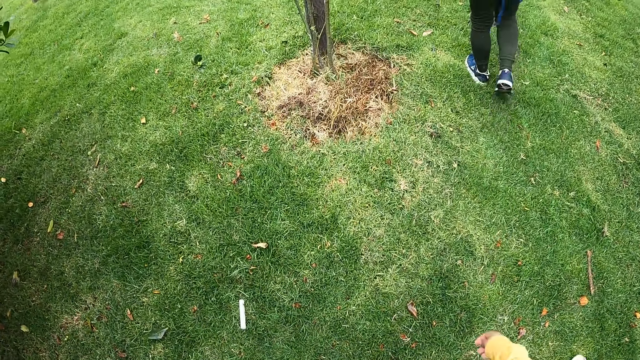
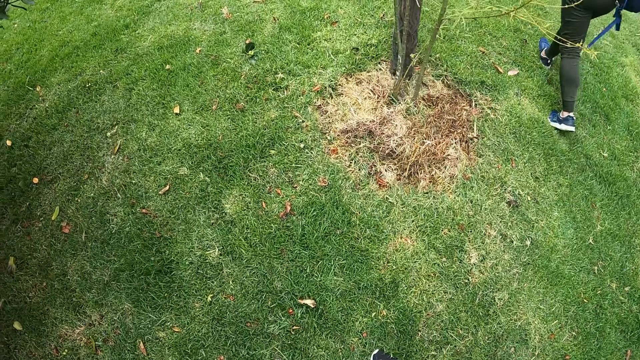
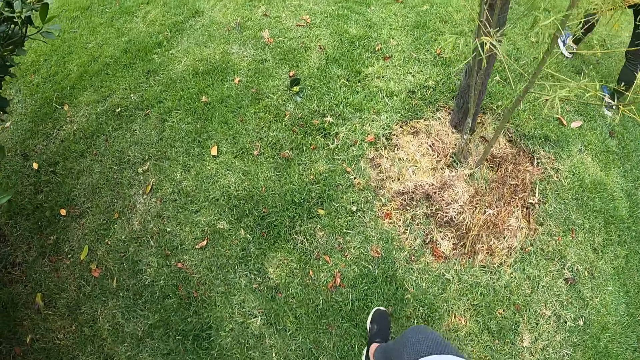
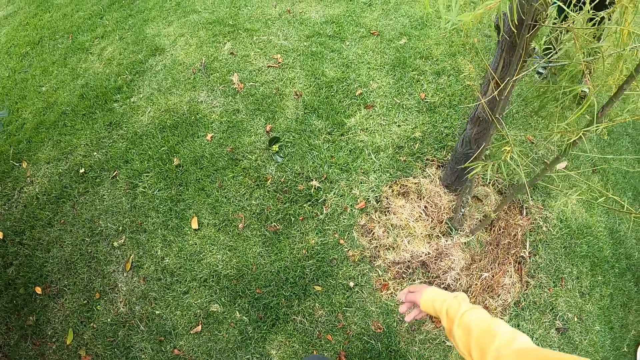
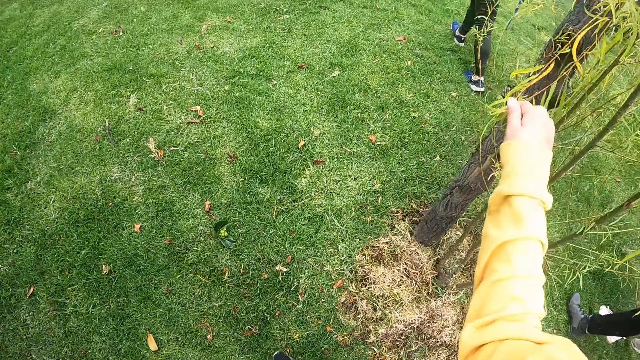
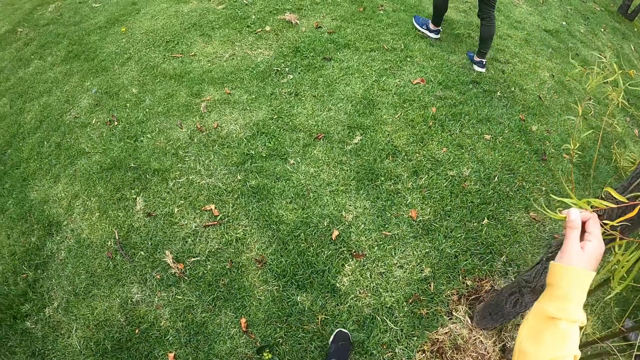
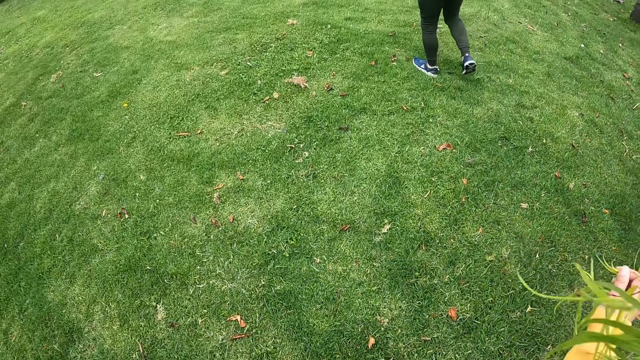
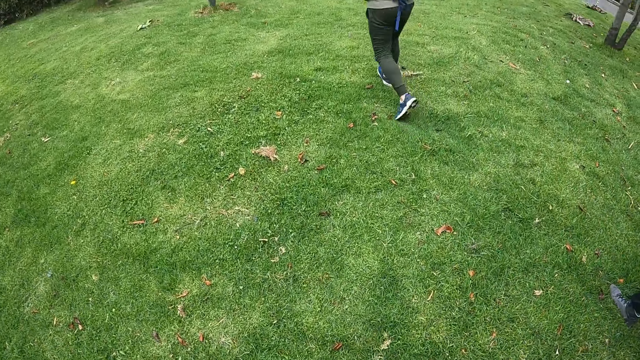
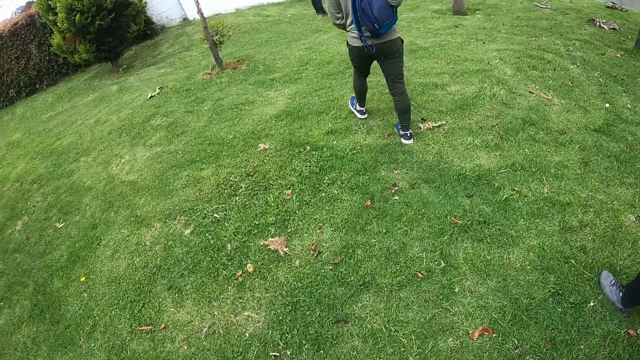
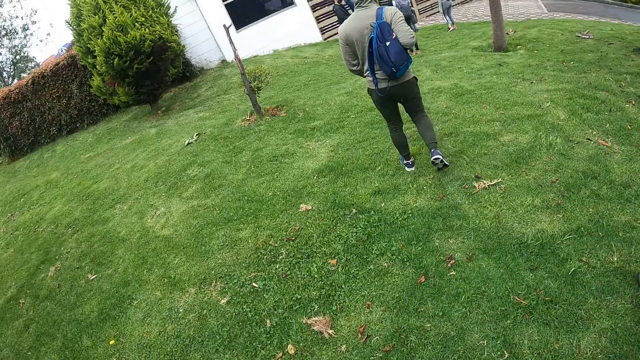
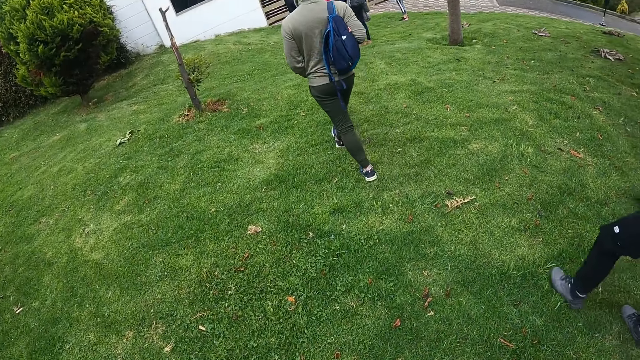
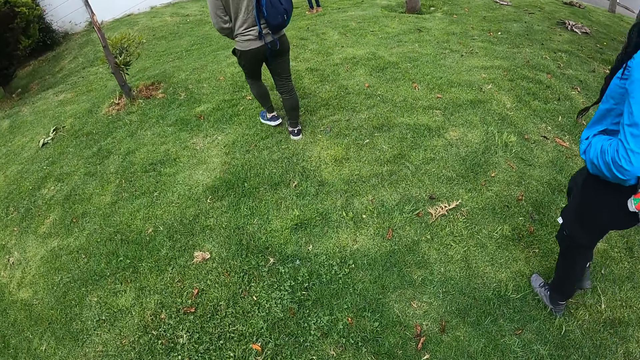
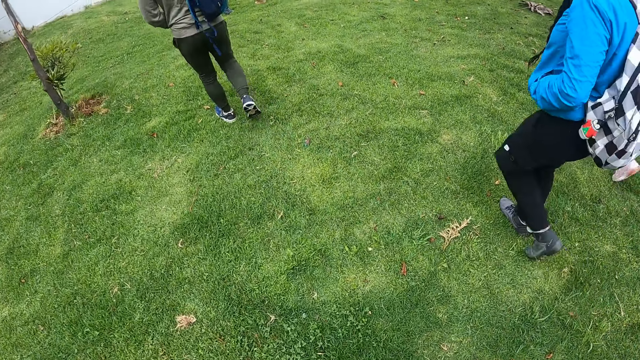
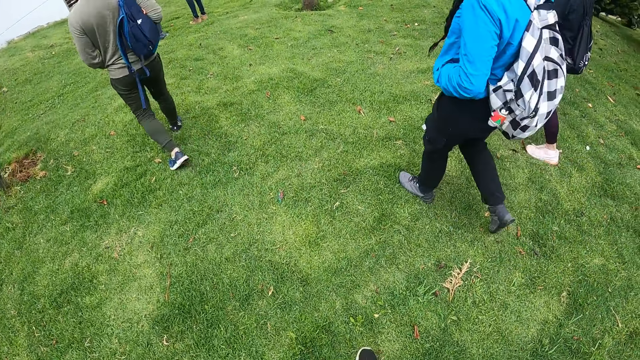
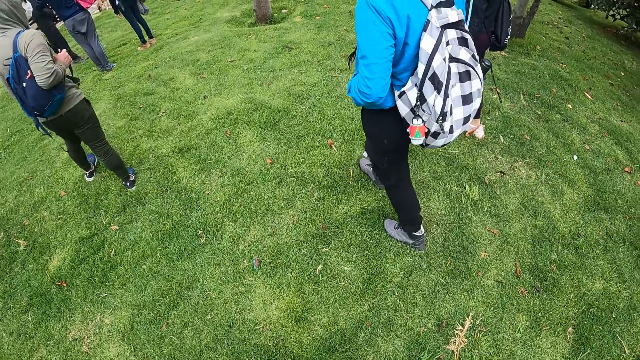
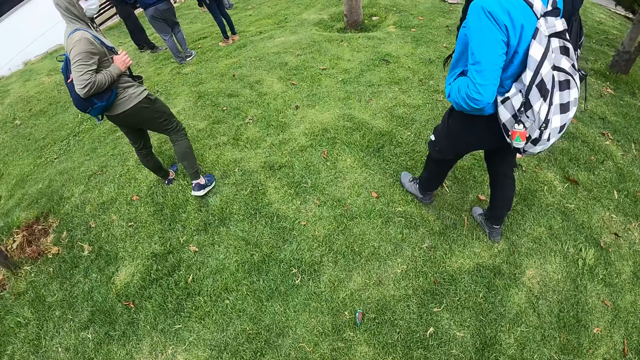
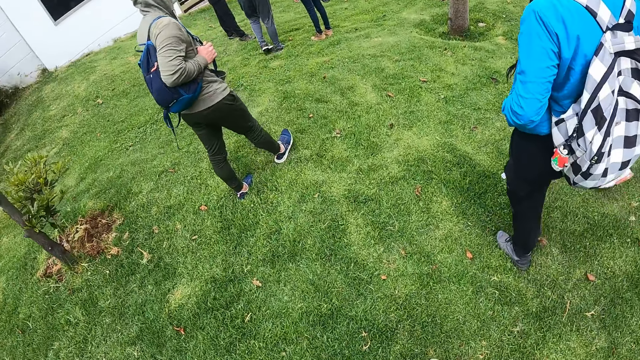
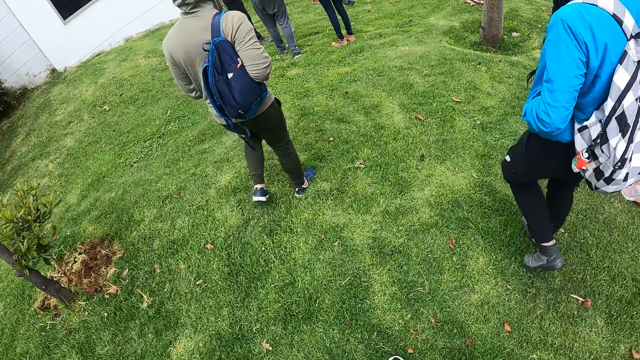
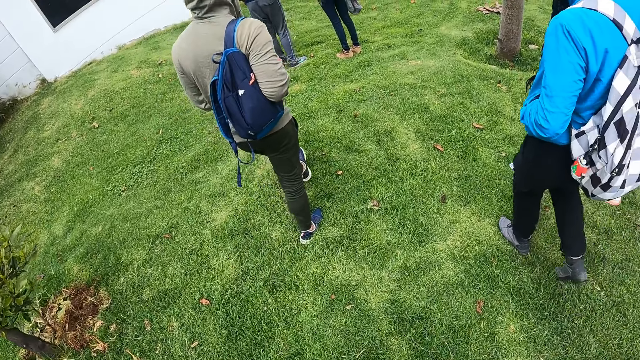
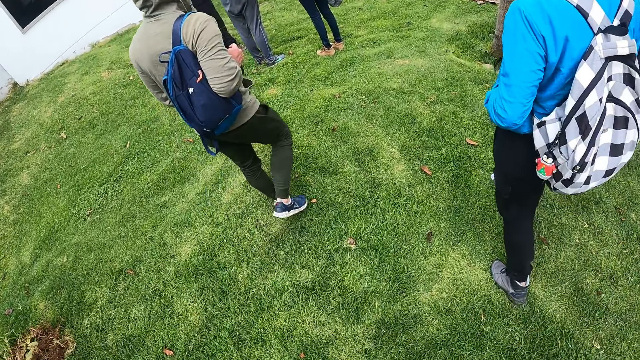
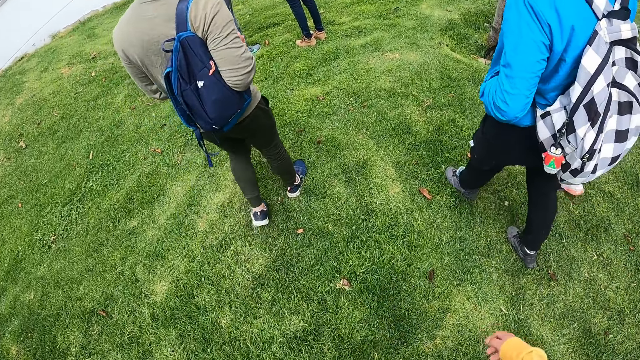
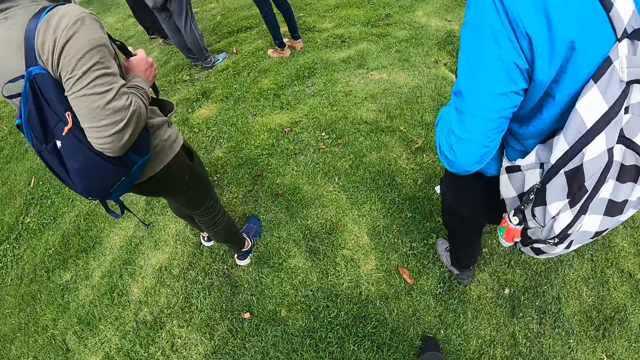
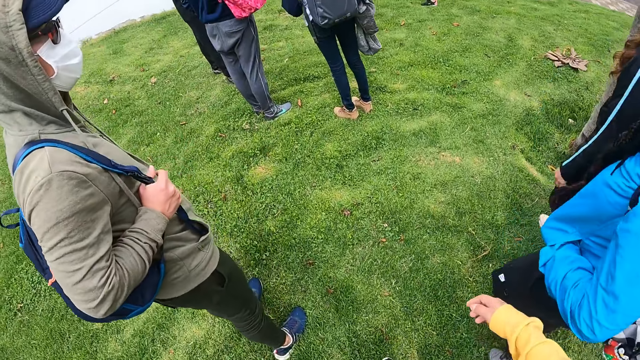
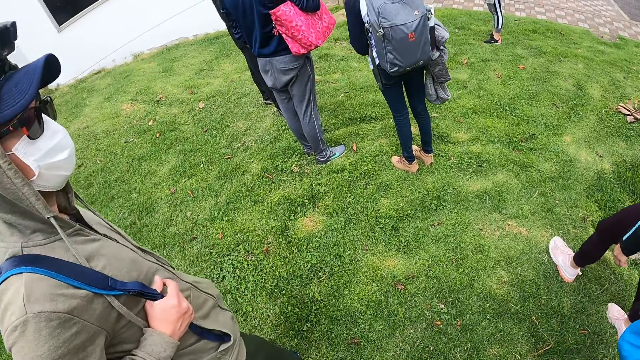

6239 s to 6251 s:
The camera wearer touches a plant with her right hand. She grabs tree leaves with her right hand. She walks along the field.

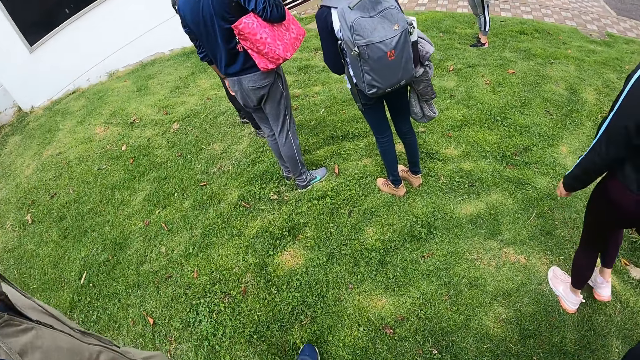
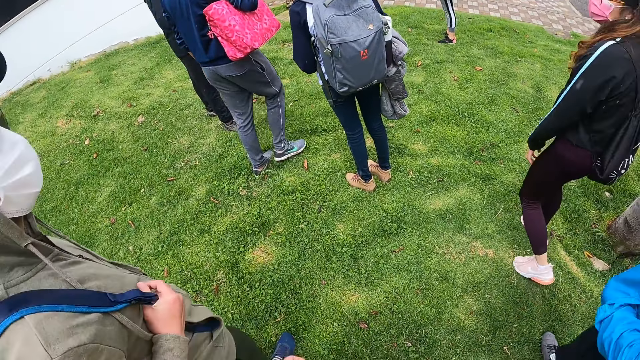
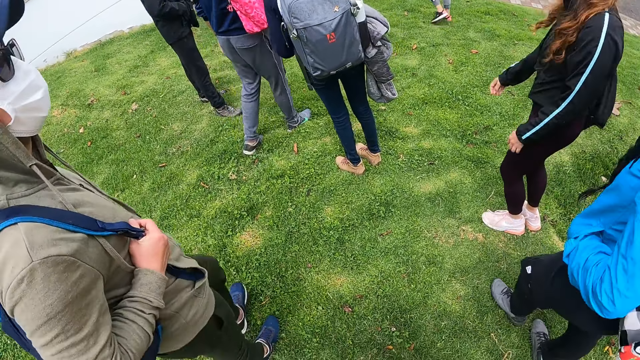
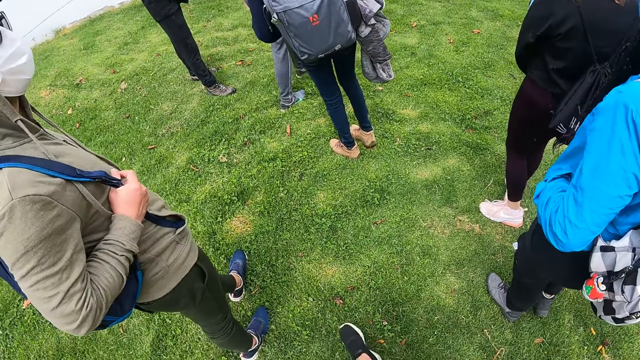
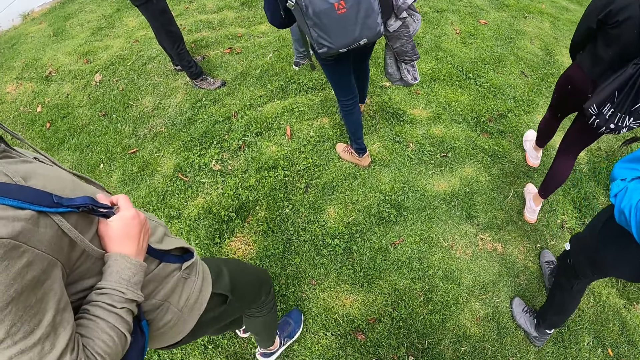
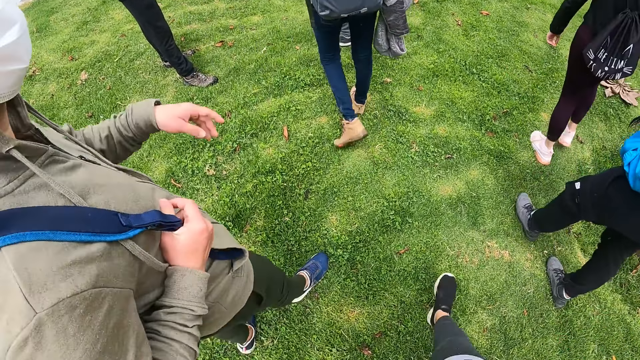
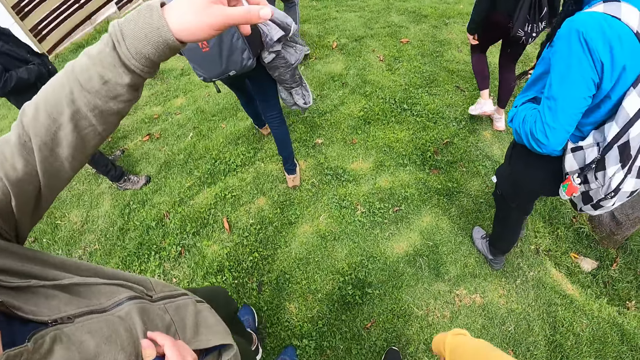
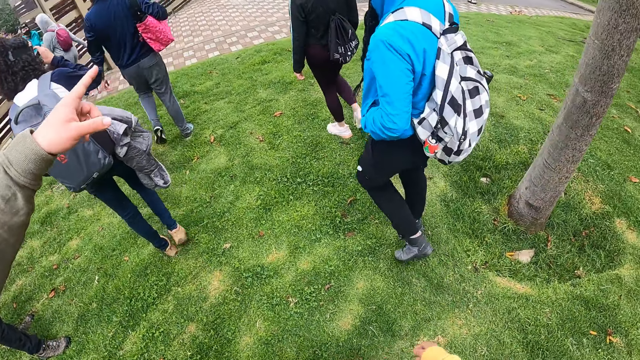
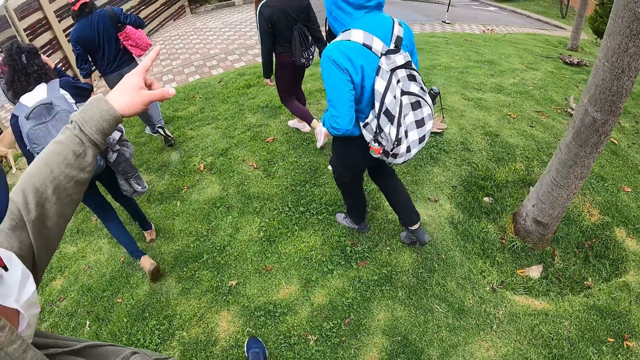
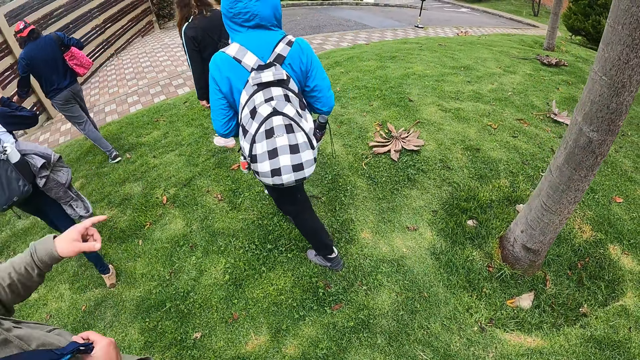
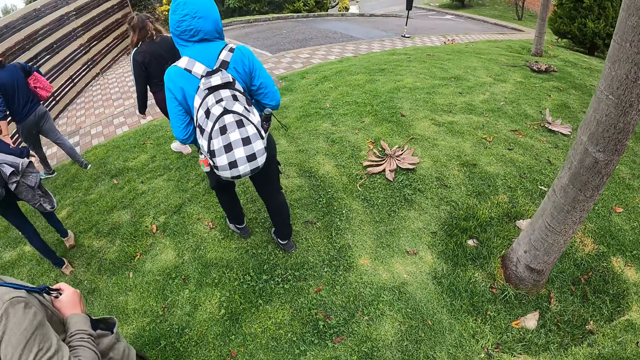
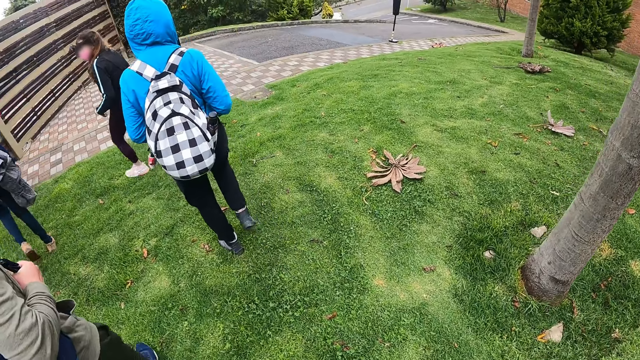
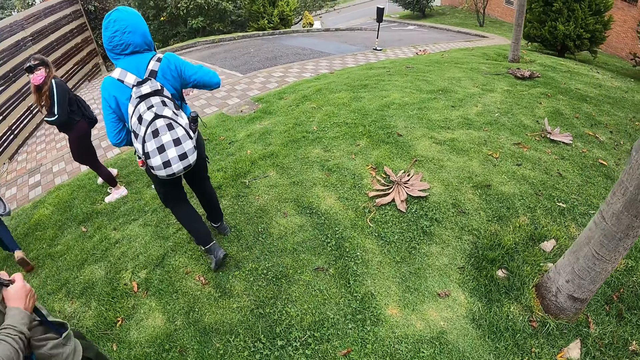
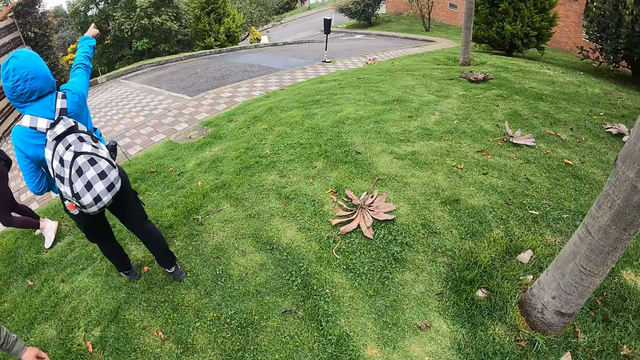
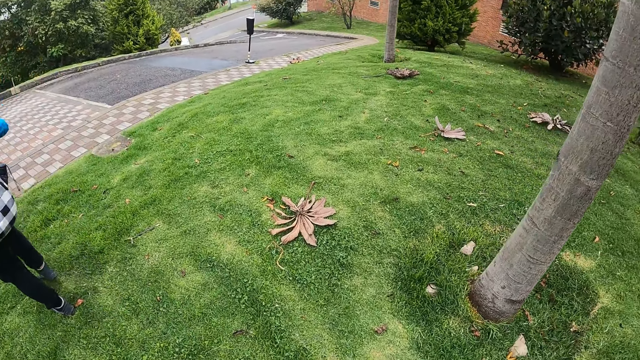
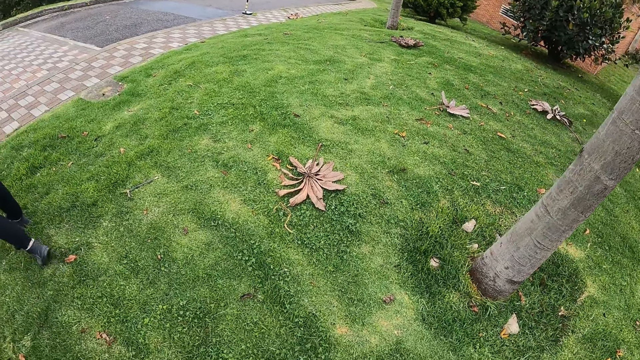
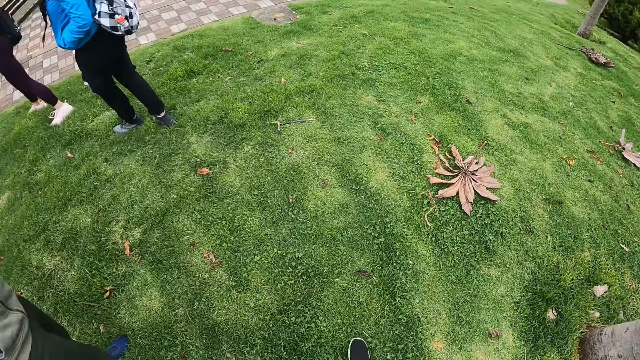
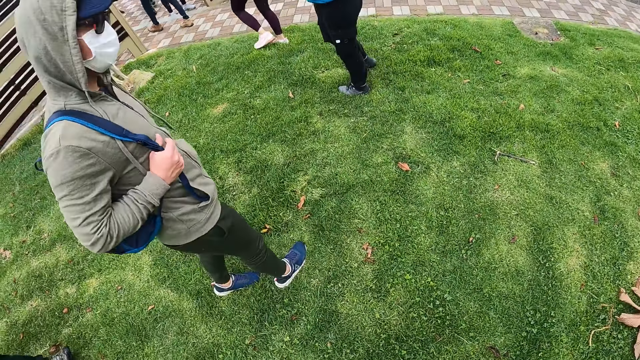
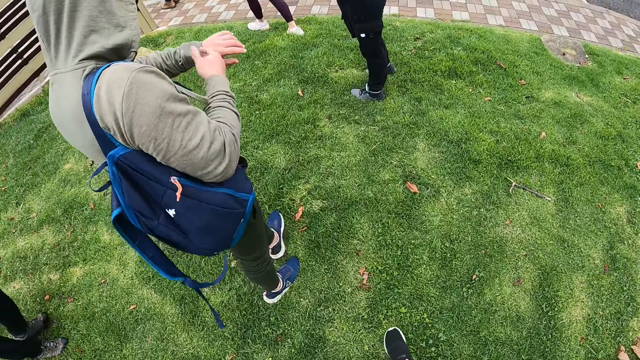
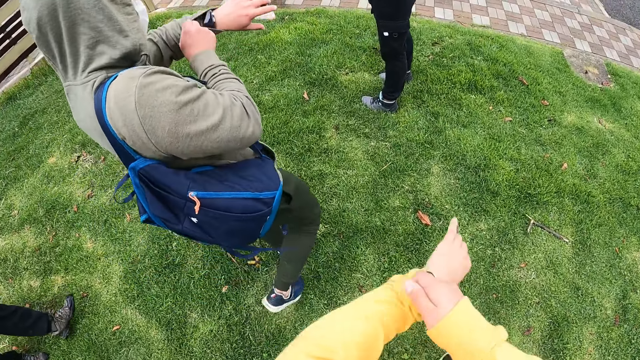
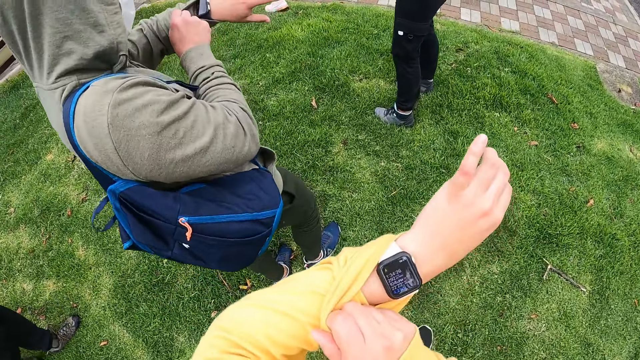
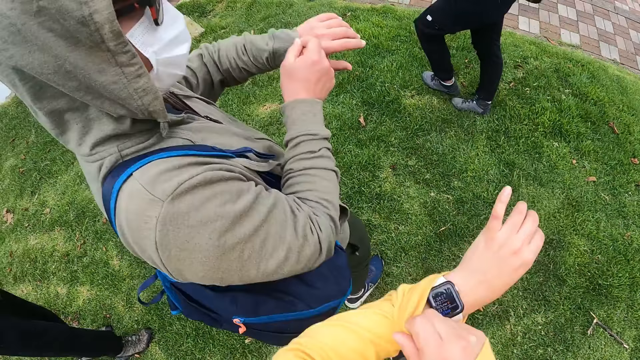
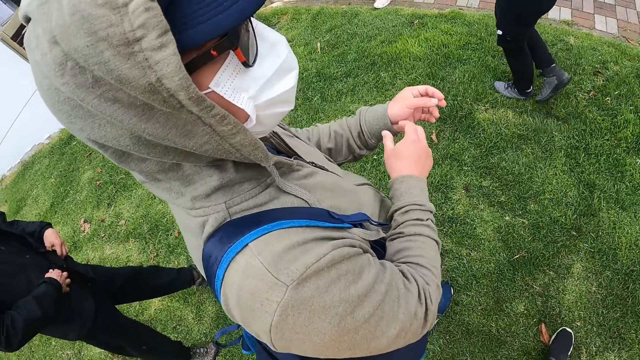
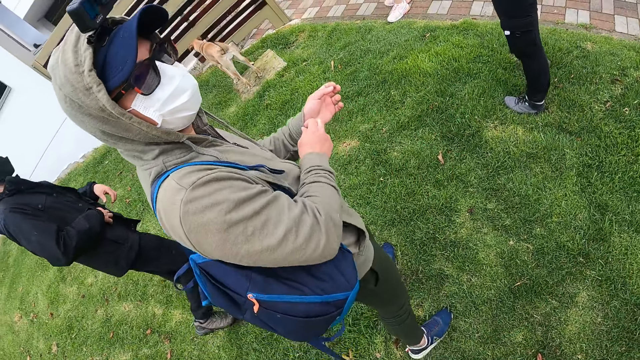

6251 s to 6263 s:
A man points his left hand to a house. Another man points his right hand to the house. The camera wearer turns around the field. The first man checks his wristwatch. The camera wearer checks her wristwatch on the left hand. She folds a cloth with her right hand. She walks along the field.
